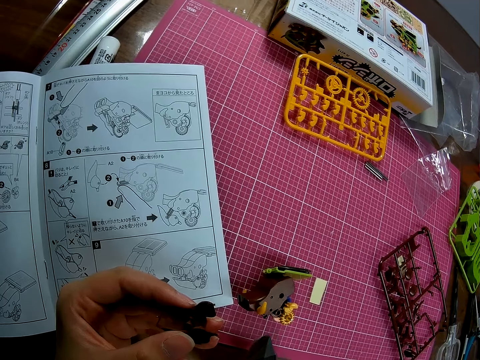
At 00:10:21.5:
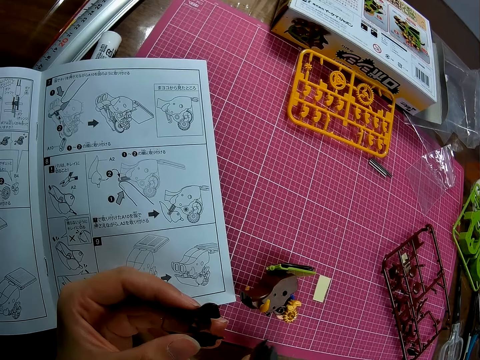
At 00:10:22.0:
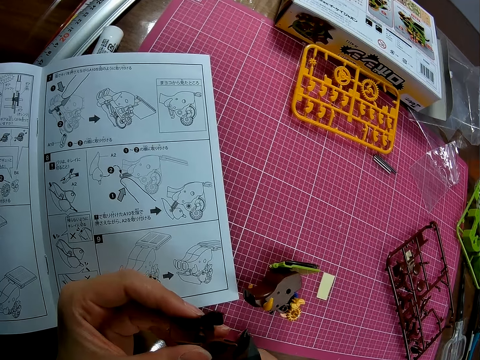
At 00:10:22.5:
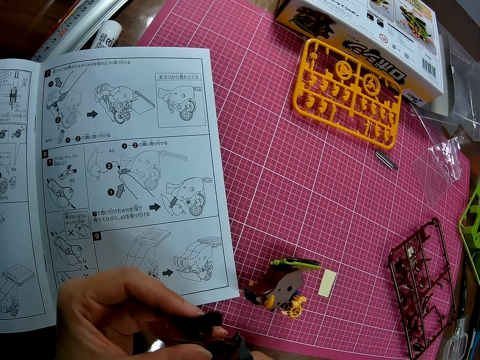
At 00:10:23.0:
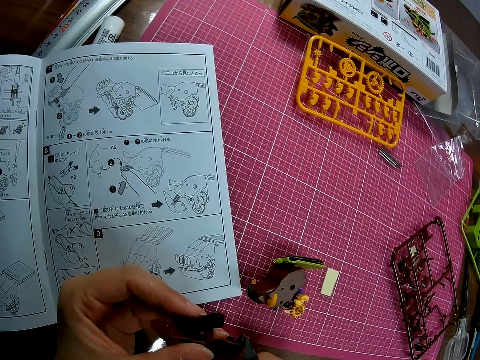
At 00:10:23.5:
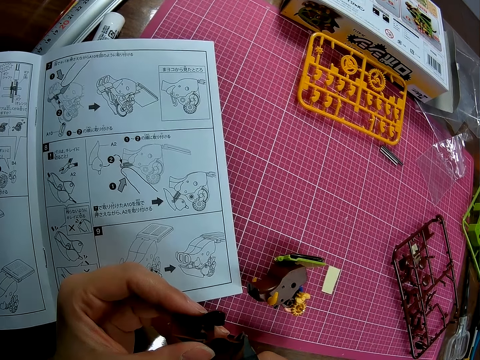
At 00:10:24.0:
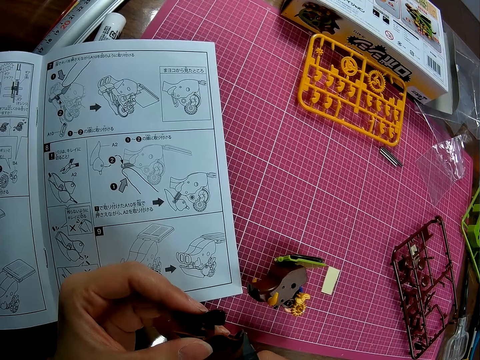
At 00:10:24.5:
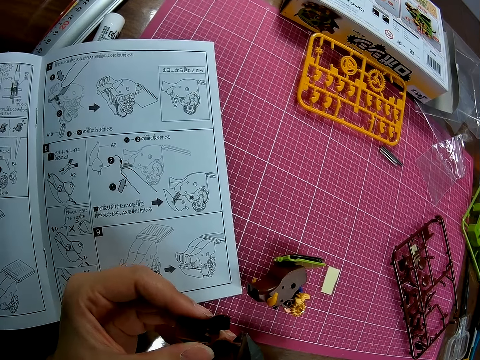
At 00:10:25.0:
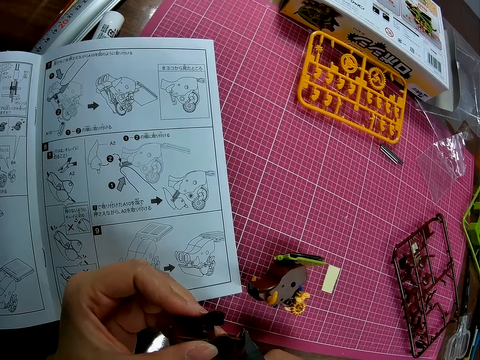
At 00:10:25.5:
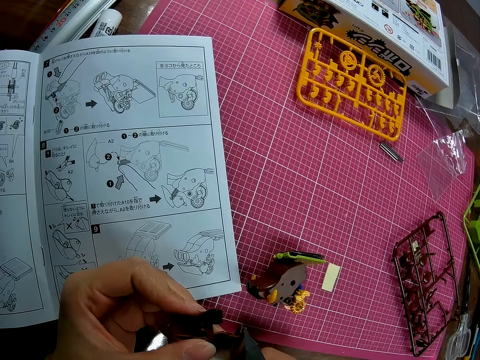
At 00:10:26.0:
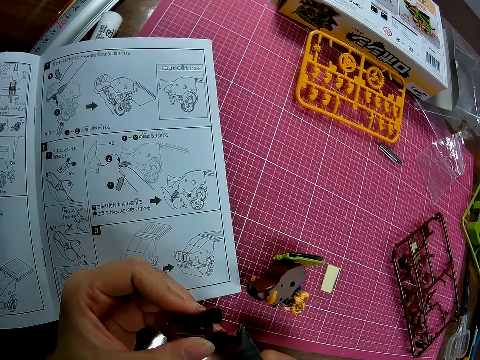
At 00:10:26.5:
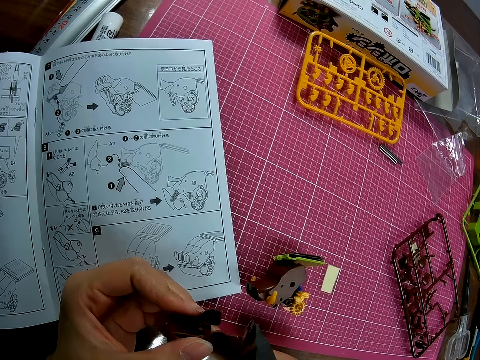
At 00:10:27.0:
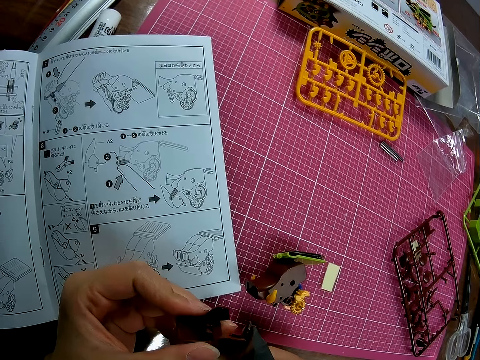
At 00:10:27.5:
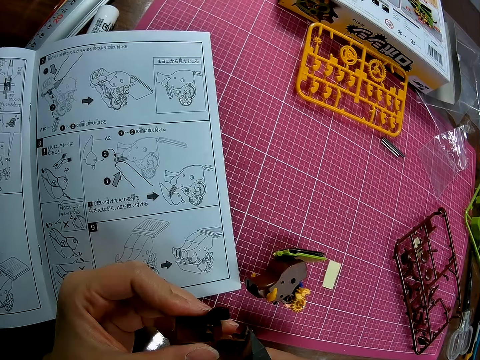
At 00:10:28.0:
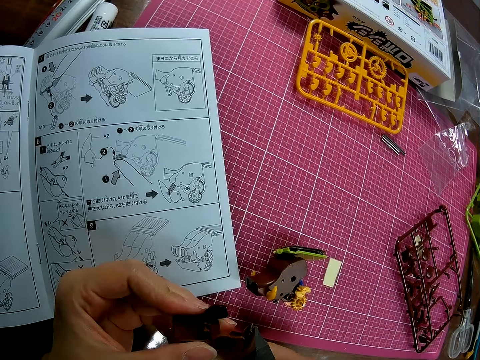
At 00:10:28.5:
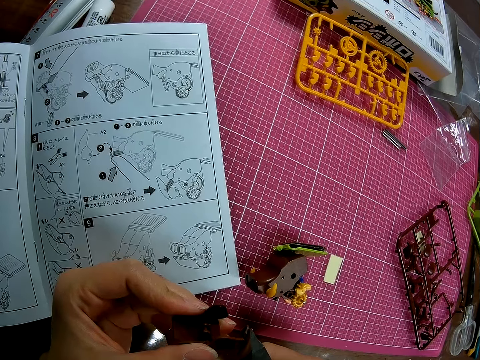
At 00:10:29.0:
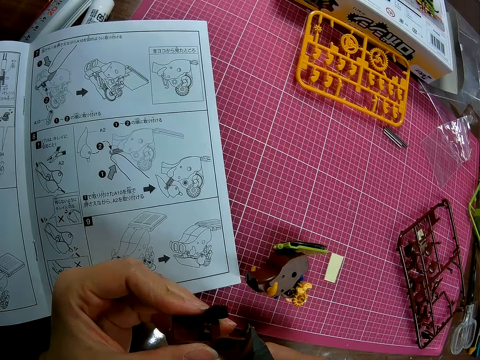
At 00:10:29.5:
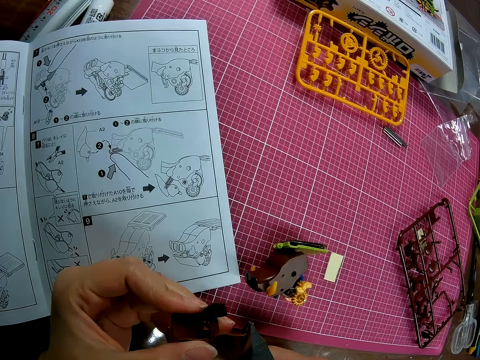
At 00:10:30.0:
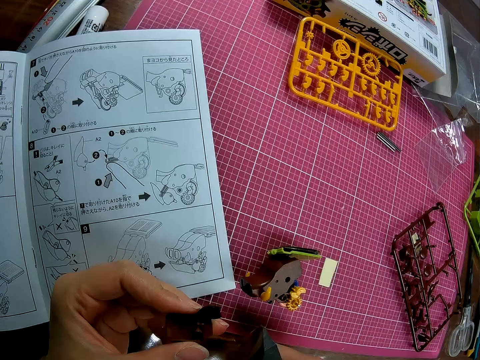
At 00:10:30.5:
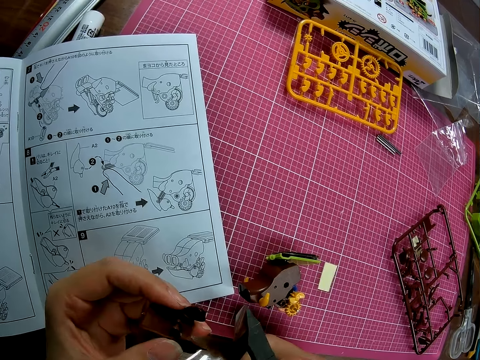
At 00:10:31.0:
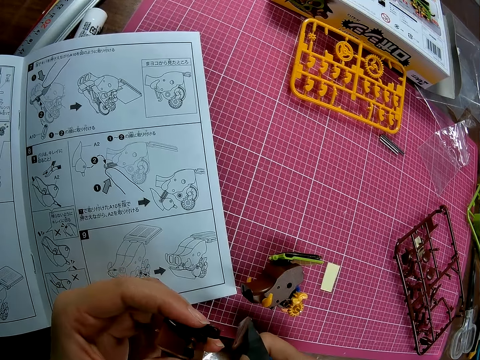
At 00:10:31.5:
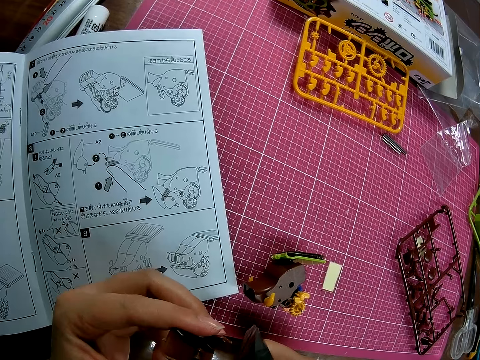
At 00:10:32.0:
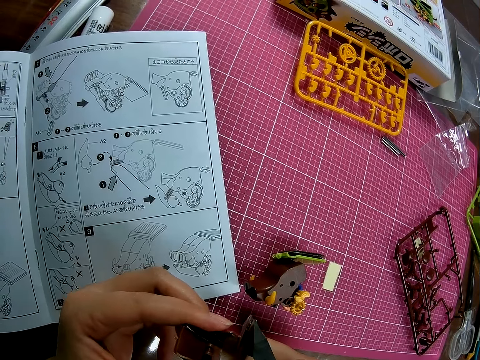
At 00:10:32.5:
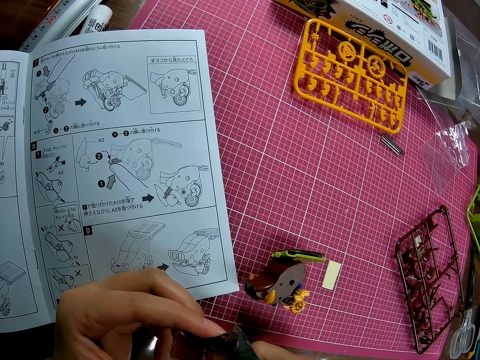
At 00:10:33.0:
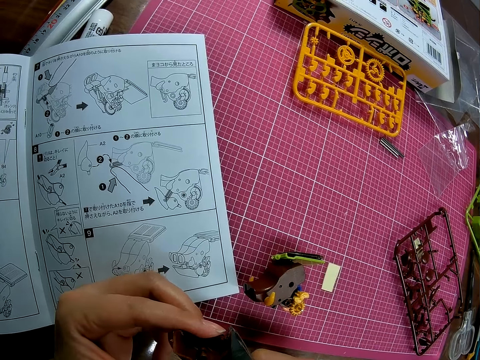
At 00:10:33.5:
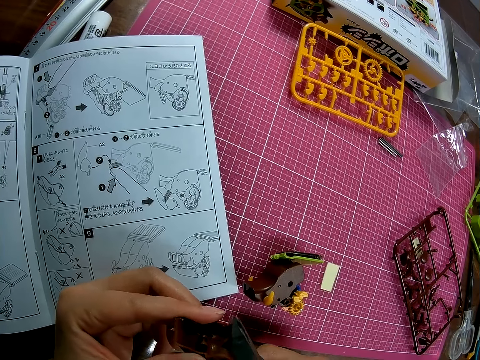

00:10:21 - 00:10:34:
The camera wearer holds the scissors. They remove the scissors.

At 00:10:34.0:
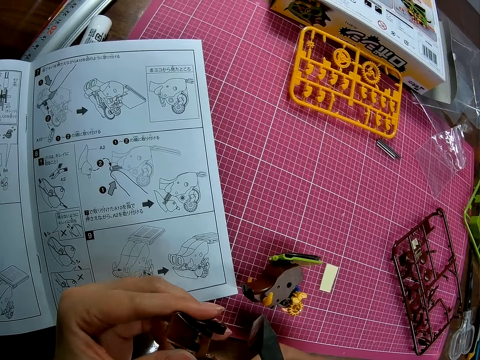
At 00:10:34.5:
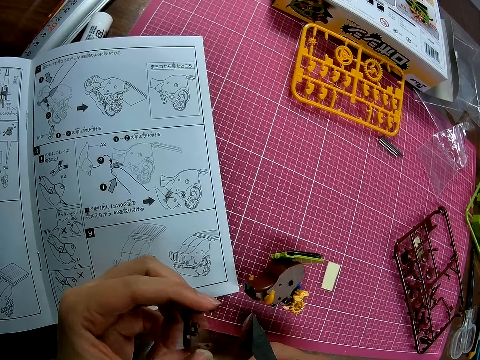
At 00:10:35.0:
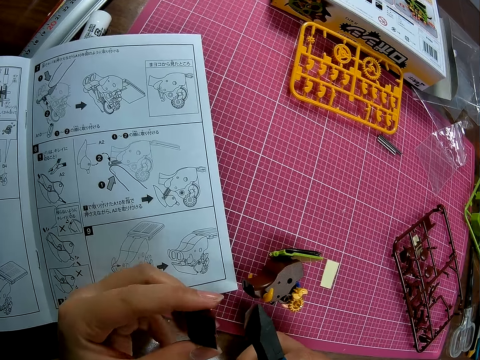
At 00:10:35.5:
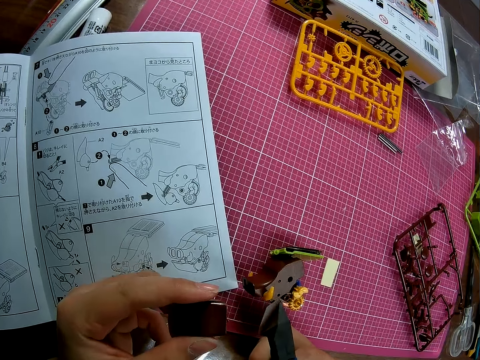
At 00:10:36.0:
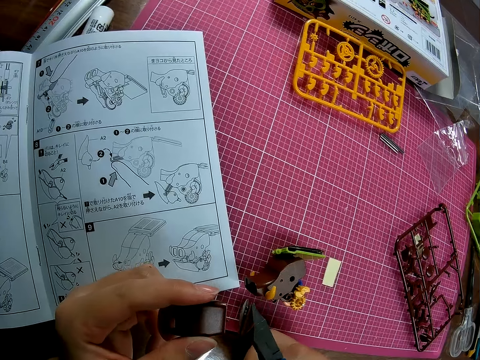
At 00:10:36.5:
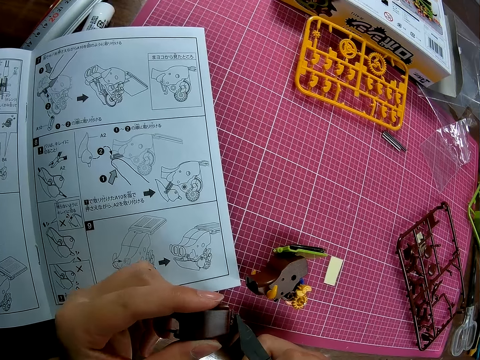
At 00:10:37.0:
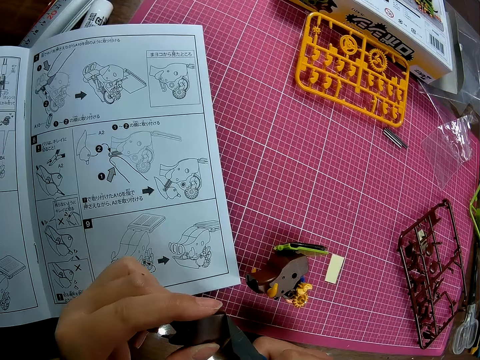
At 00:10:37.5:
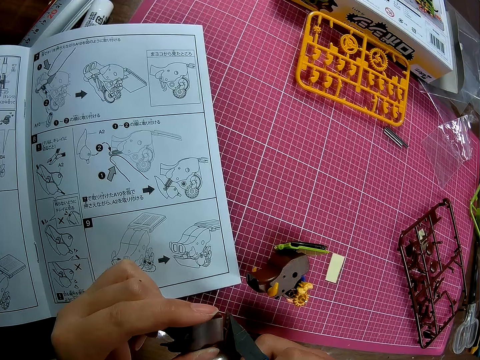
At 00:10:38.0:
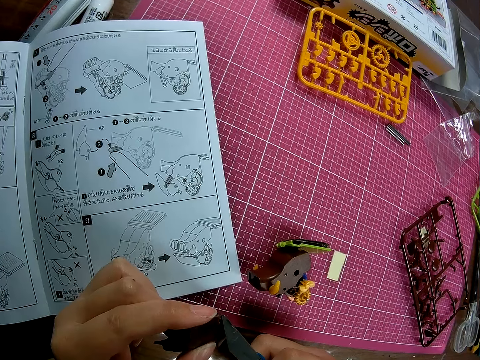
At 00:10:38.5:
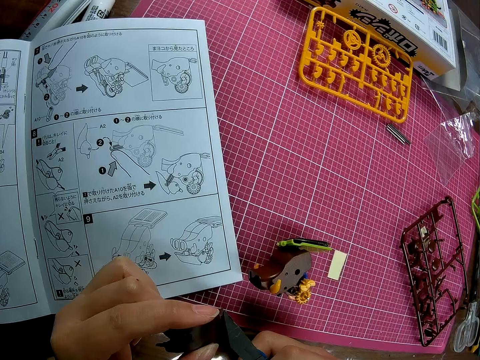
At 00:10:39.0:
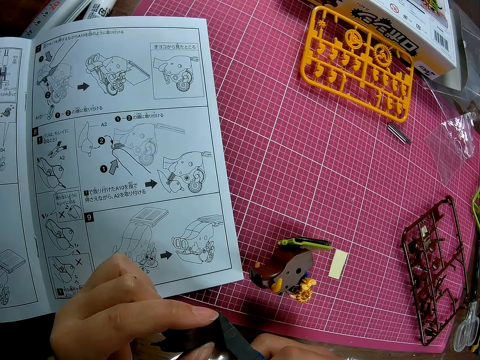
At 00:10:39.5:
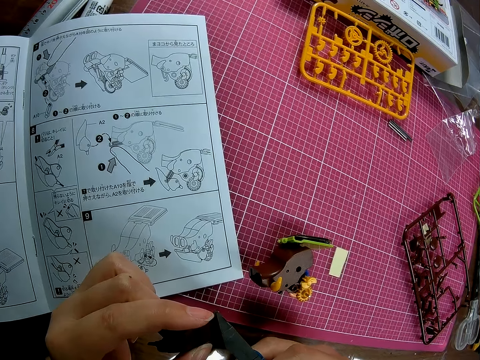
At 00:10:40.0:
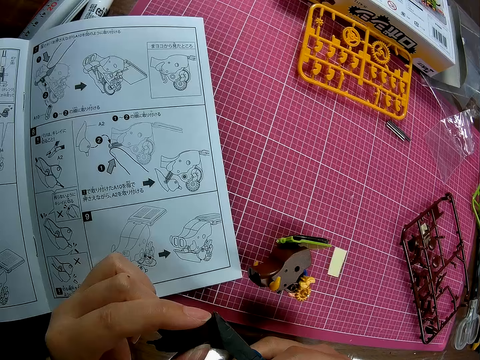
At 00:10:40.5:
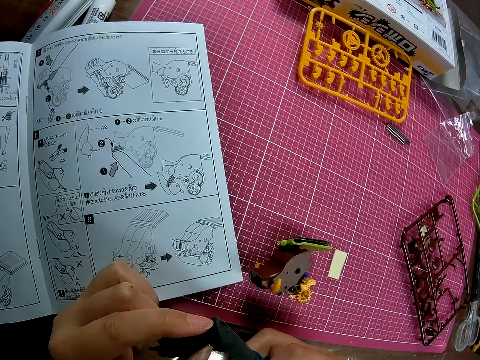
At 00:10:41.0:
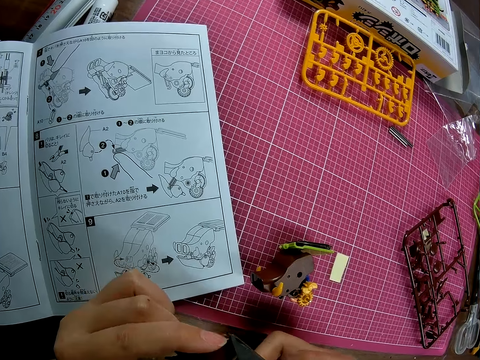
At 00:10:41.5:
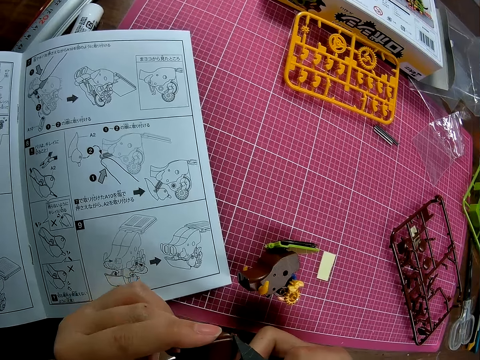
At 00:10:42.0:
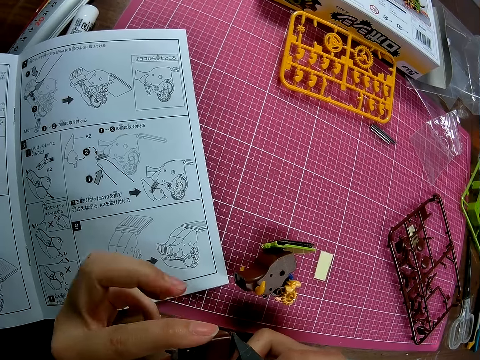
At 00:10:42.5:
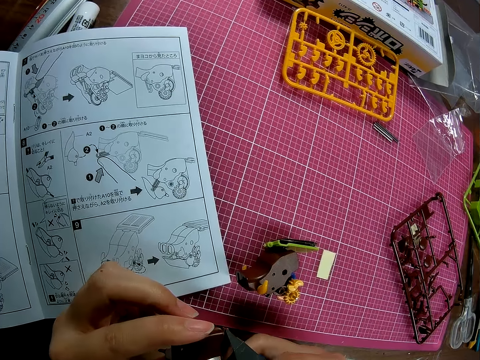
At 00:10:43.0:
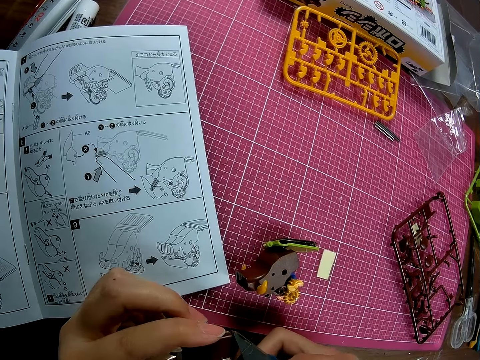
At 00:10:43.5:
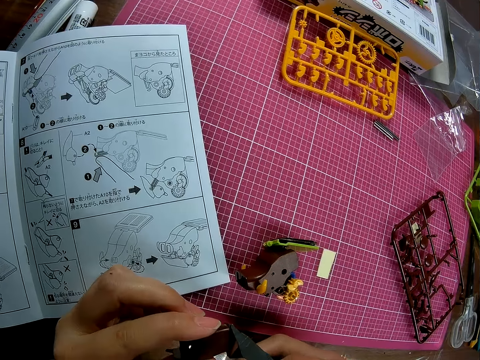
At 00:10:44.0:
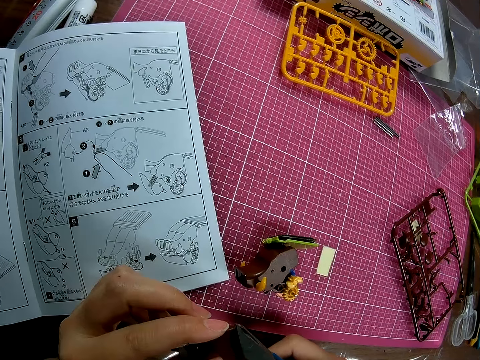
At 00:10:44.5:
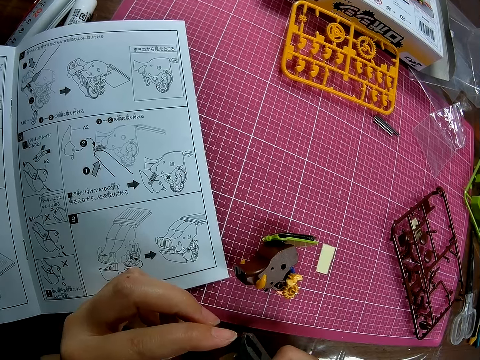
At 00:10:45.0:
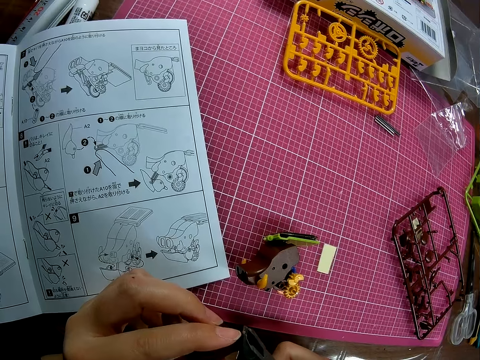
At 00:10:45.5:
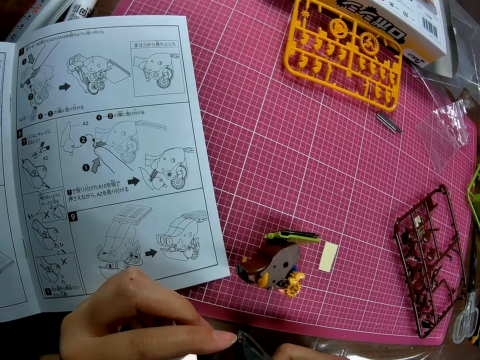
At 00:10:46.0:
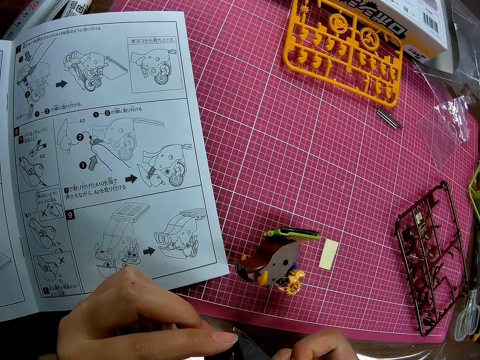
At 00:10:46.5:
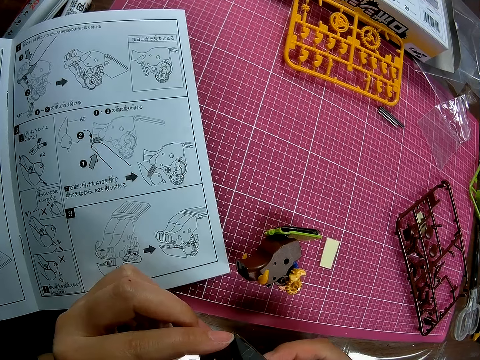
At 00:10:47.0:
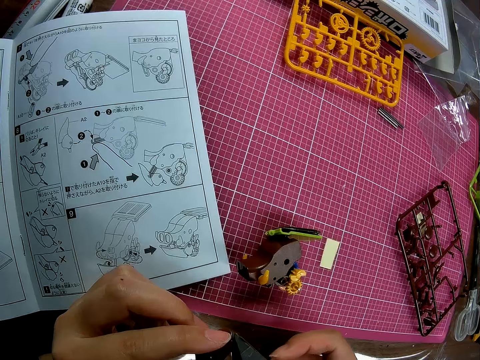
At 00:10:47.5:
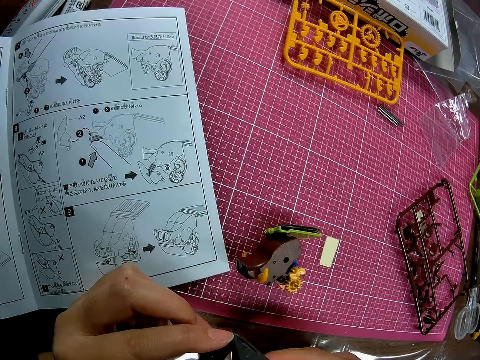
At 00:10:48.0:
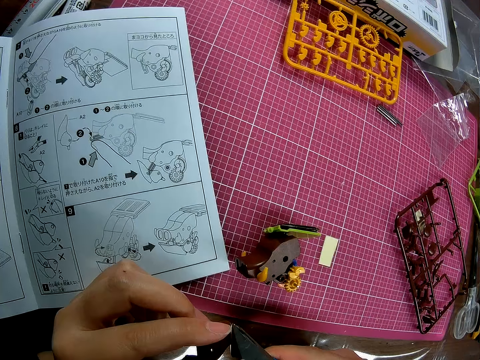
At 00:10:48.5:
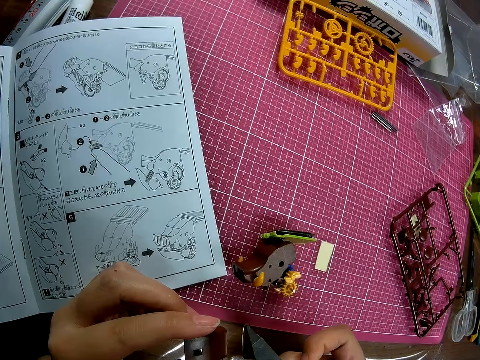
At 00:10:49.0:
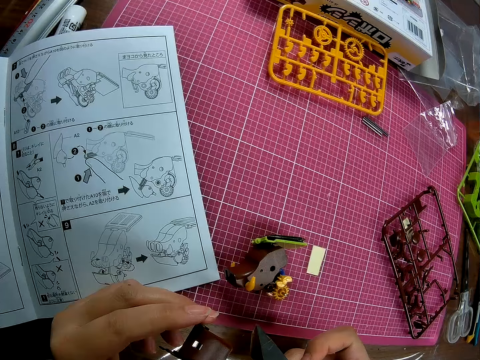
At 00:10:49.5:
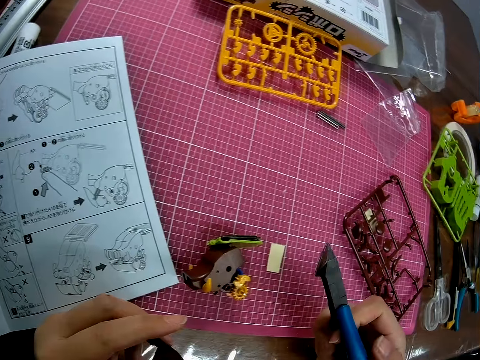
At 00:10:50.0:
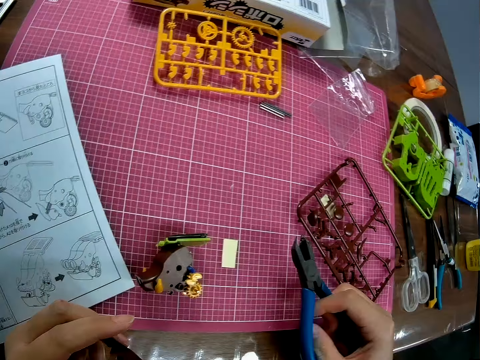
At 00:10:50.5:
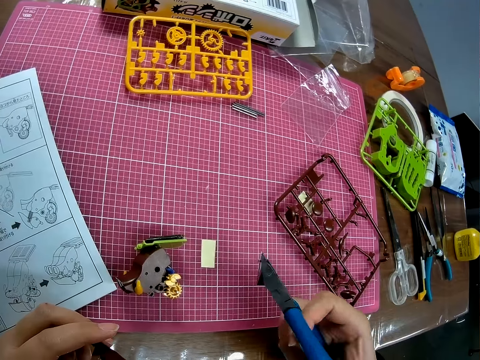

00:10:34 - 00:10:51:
The camera wearer turns the model. They try to cut the piece of model. They cut the model.
